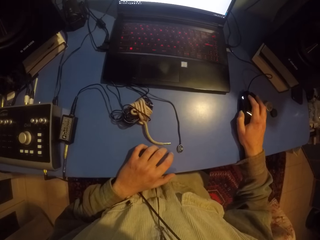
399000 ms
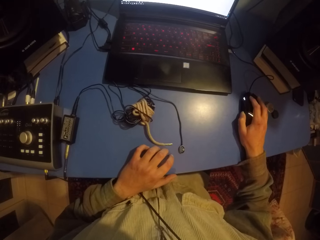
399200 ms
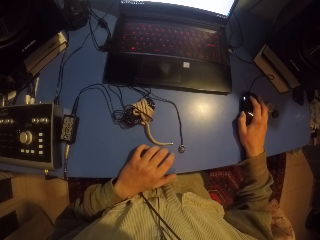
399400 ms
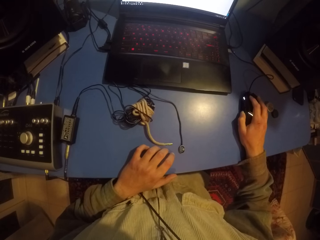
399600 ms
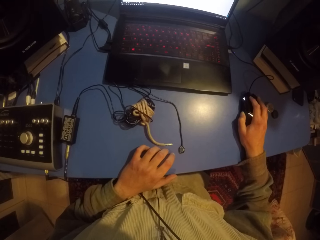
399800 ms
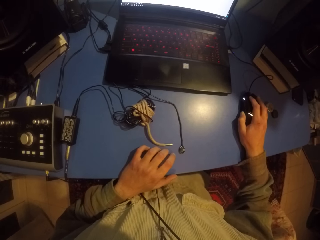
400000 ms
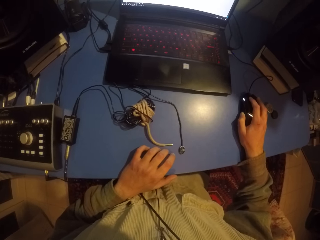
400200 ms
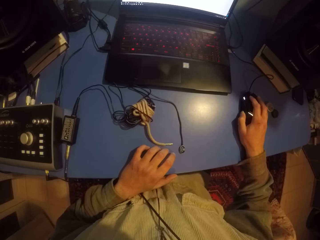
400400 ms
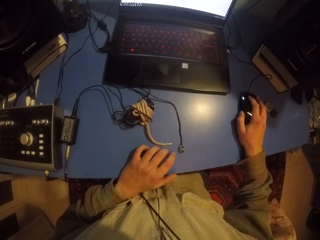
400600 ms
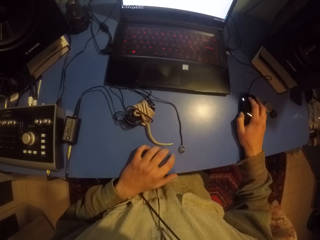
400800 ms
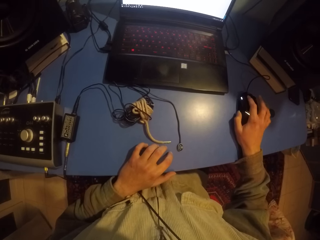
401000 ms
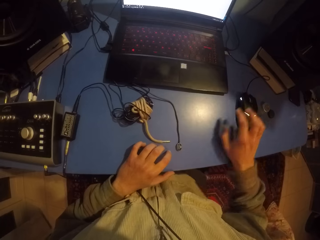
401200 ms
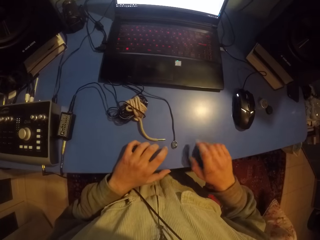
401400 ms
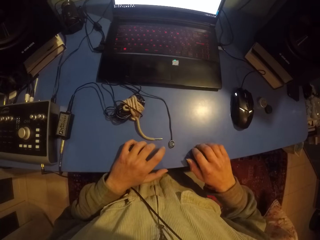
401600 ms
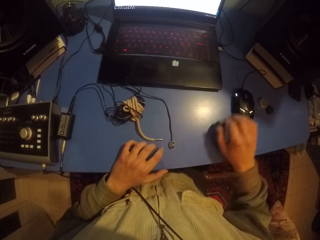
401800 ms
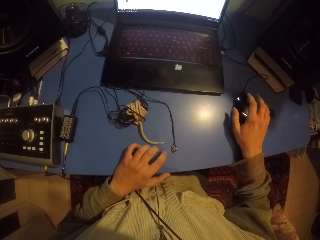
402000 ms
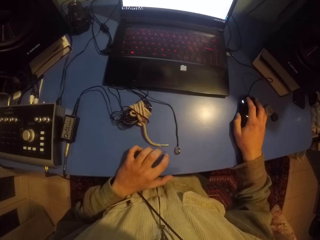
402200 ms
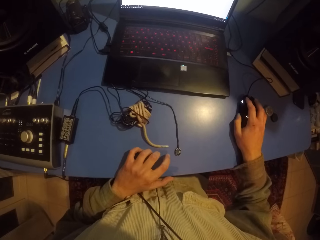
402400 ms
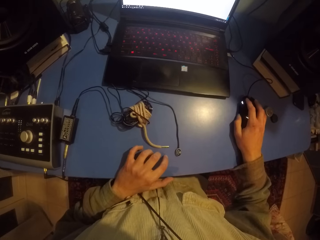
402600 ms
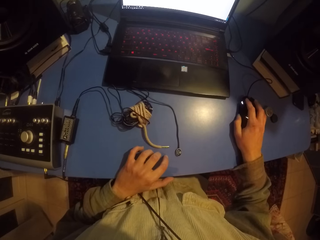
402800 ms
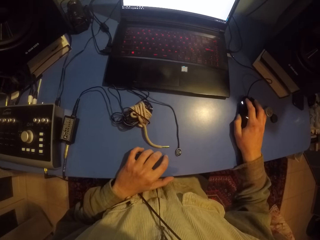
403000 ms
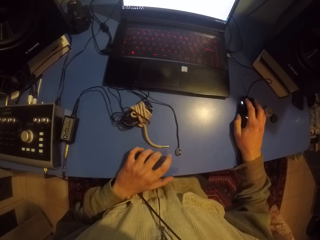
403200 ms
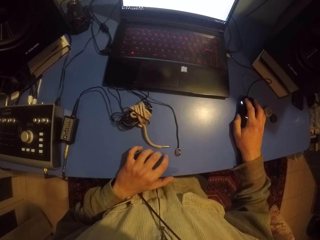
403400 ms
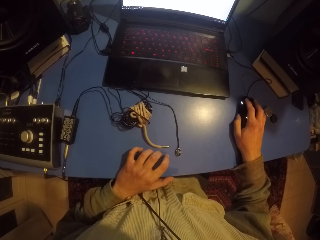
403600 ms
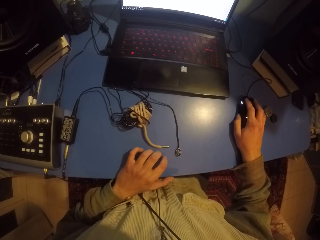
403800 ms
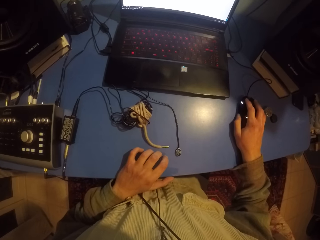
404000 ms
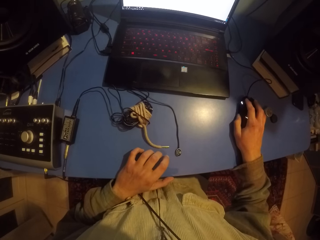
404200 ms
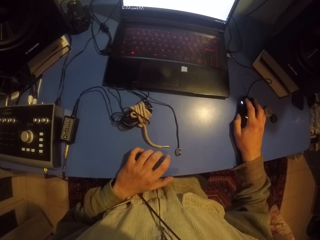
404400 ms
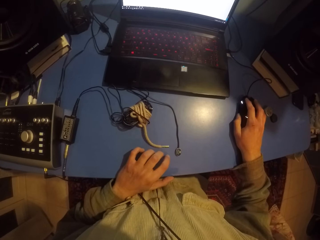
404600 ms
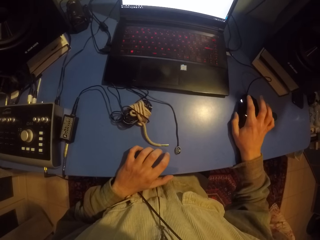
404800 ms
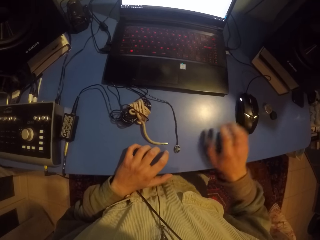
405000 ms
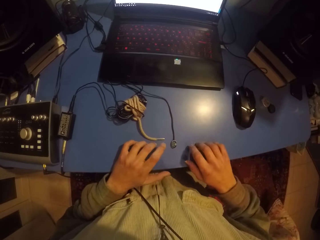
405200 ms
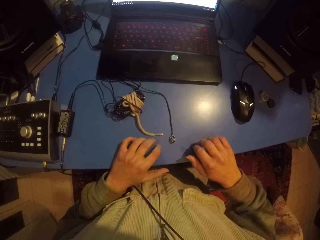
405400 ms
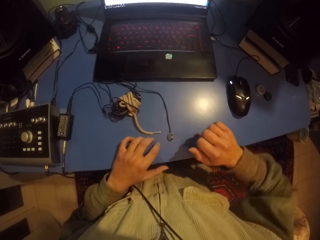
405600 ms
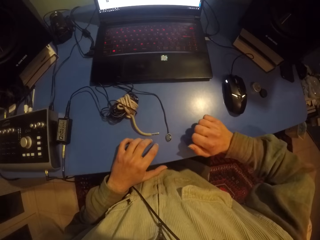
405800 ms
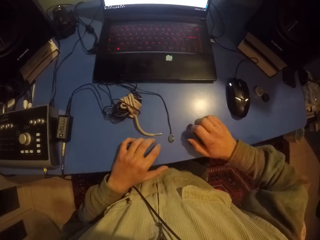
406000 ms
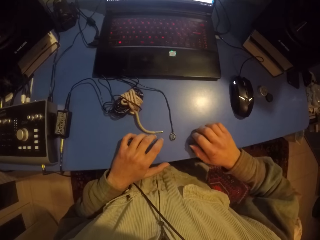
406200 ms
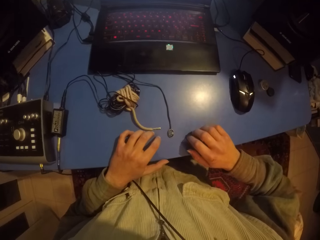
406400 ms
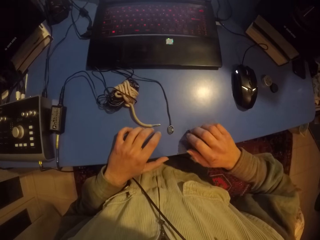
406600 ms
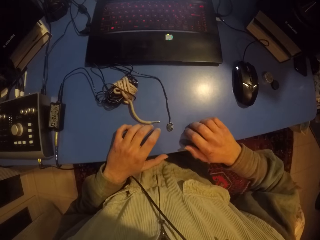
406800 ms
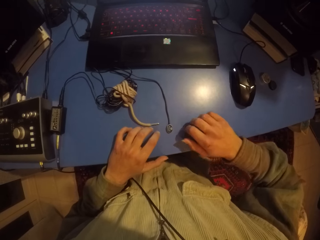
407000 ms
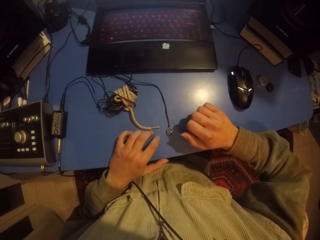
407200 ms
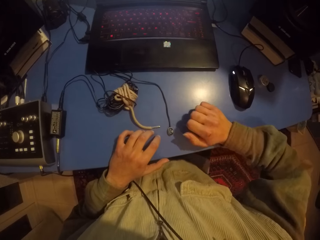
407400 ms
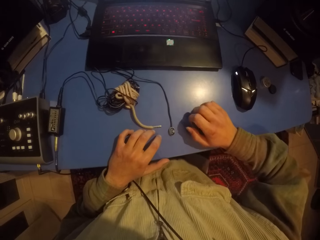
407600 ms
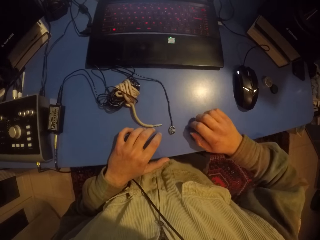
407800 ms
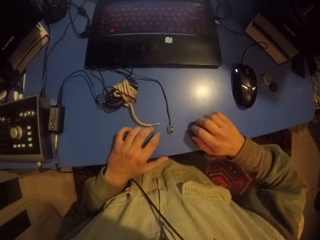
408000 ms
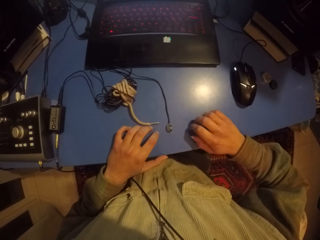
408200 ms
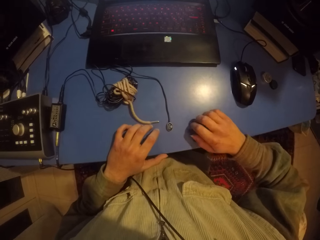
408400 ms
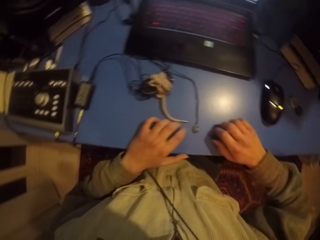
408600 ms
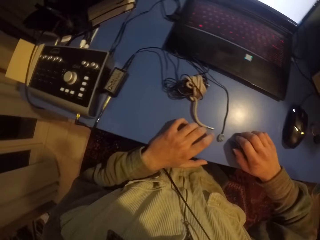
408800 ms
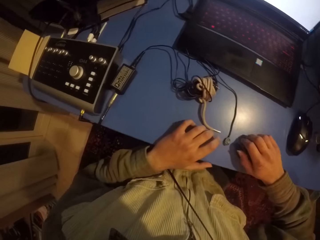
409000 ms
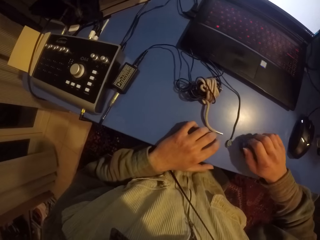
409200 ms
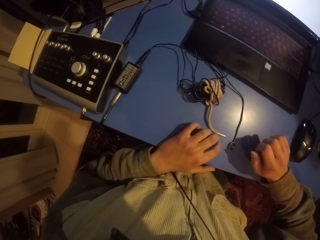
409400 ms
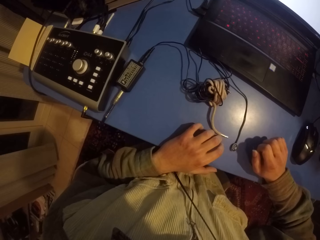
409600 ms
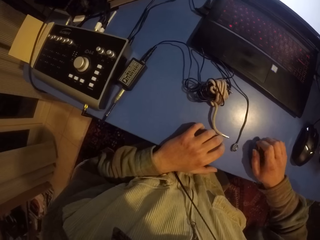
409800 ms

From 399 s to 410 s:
The camera wearer taps the table. They touch the mouse. They tap hands on the table.

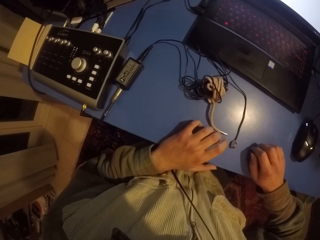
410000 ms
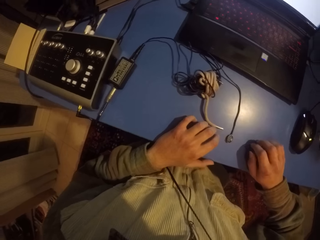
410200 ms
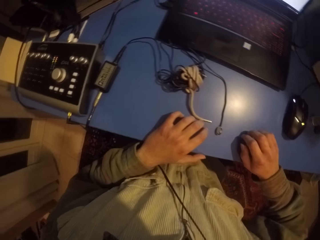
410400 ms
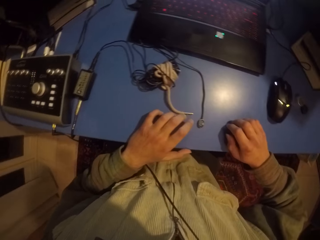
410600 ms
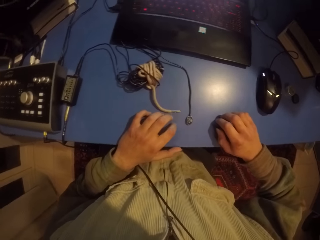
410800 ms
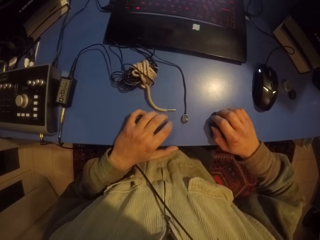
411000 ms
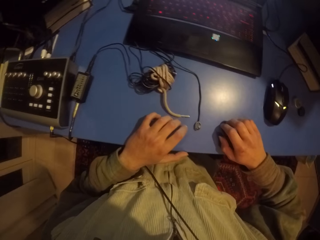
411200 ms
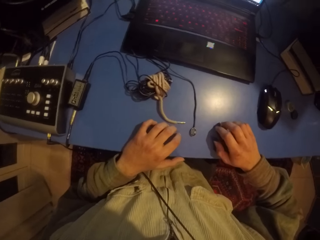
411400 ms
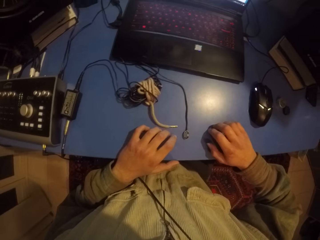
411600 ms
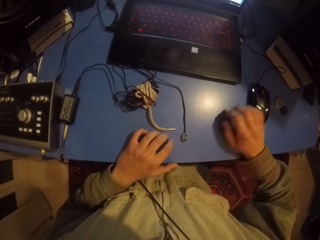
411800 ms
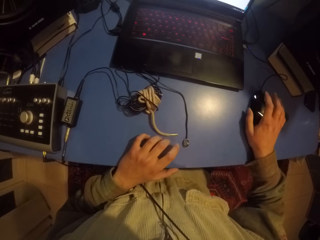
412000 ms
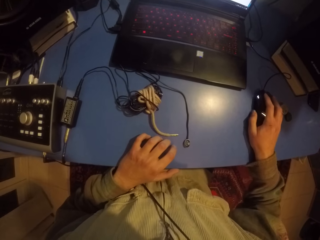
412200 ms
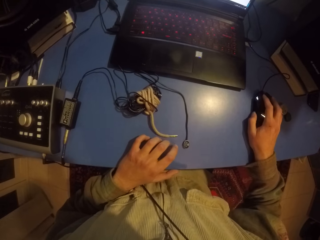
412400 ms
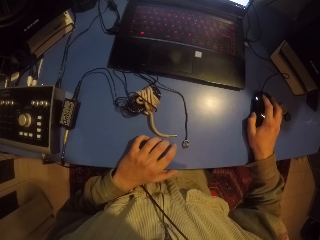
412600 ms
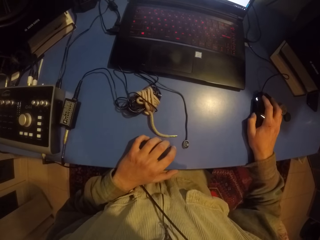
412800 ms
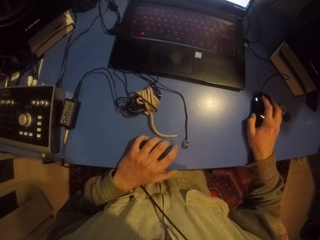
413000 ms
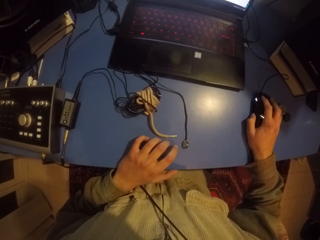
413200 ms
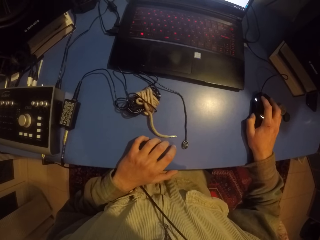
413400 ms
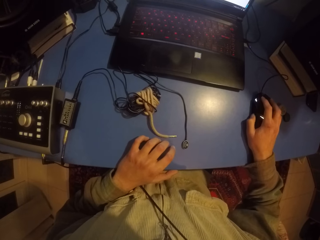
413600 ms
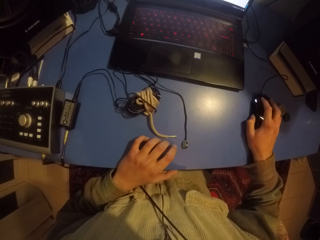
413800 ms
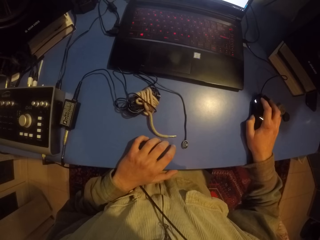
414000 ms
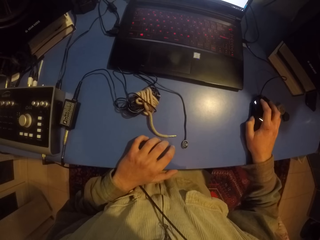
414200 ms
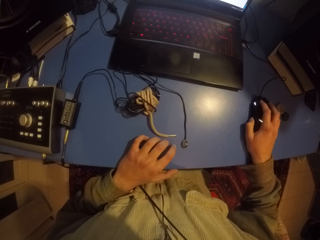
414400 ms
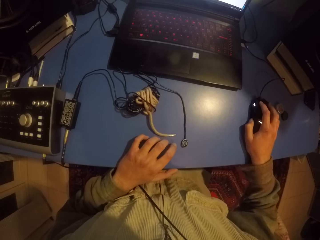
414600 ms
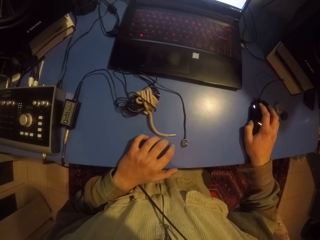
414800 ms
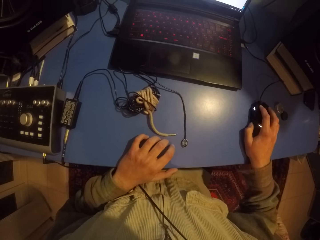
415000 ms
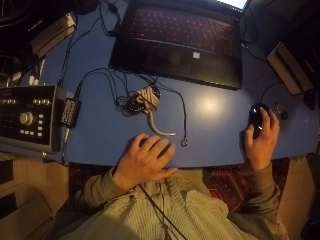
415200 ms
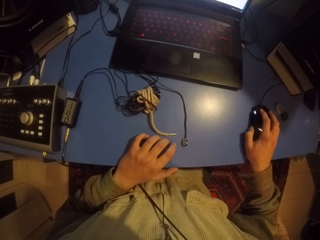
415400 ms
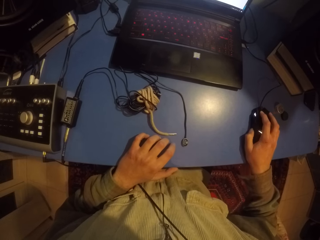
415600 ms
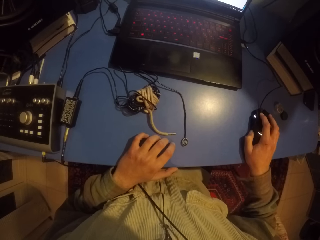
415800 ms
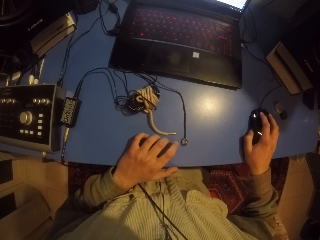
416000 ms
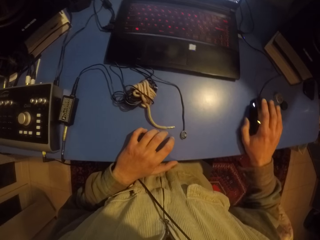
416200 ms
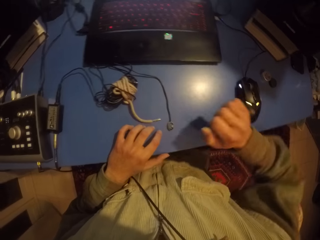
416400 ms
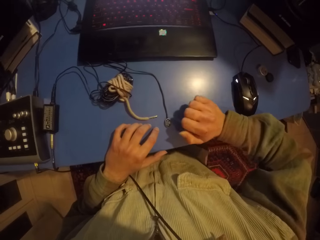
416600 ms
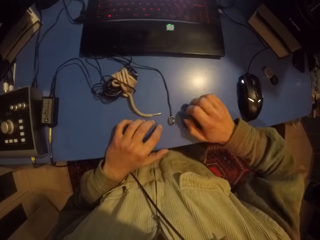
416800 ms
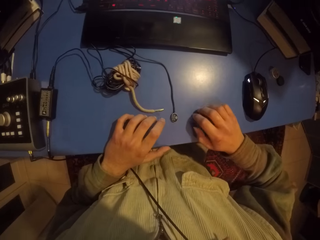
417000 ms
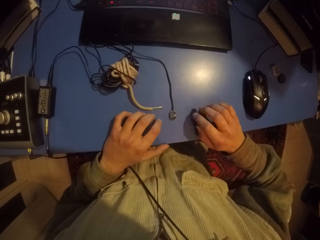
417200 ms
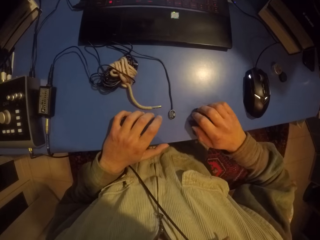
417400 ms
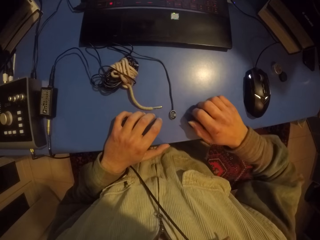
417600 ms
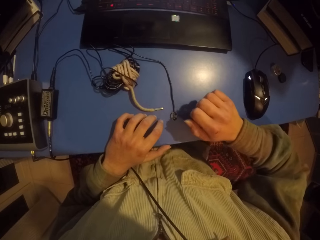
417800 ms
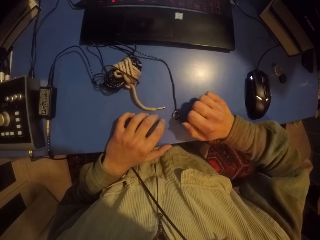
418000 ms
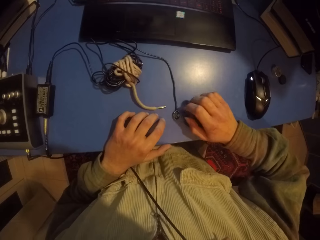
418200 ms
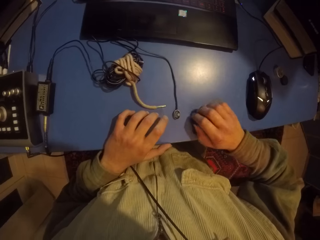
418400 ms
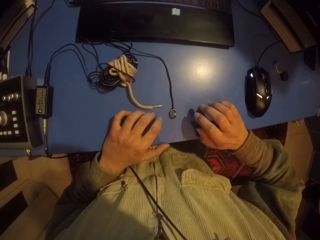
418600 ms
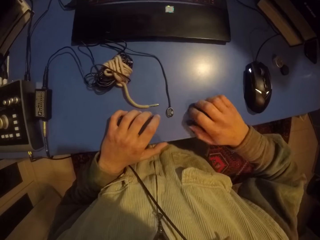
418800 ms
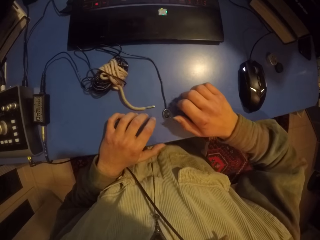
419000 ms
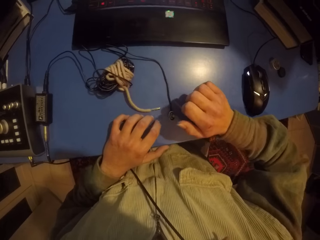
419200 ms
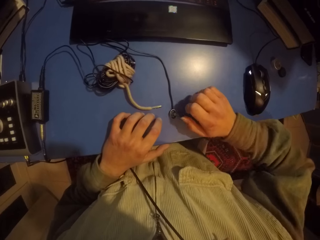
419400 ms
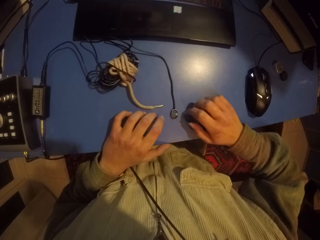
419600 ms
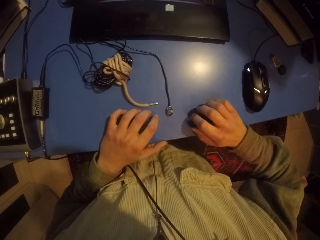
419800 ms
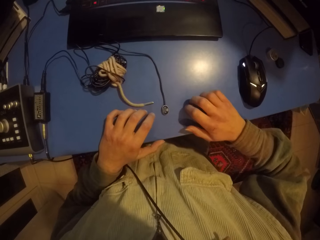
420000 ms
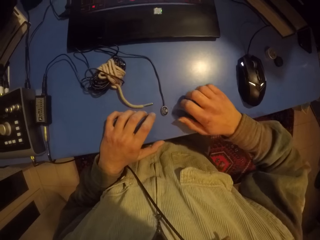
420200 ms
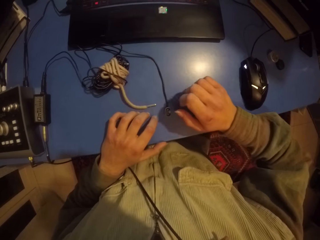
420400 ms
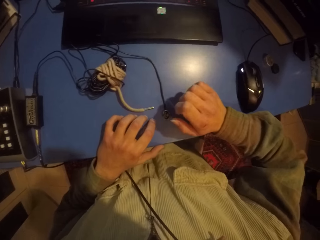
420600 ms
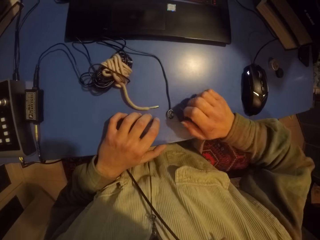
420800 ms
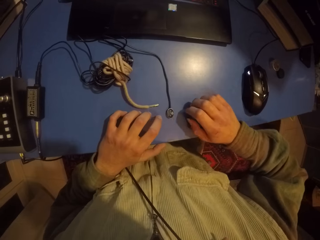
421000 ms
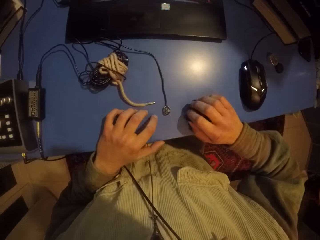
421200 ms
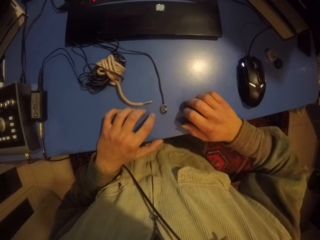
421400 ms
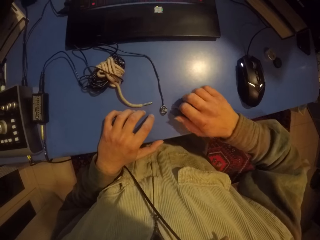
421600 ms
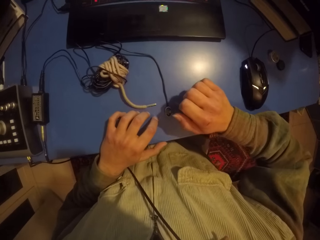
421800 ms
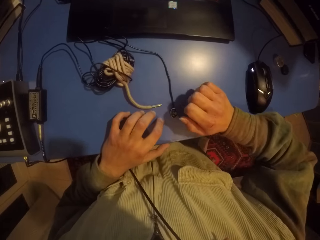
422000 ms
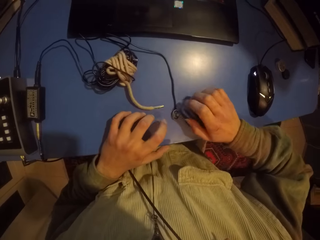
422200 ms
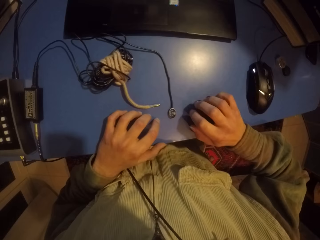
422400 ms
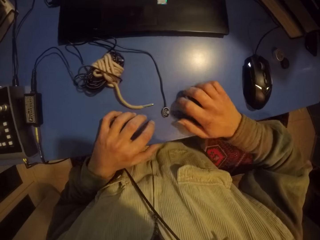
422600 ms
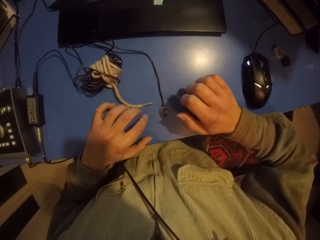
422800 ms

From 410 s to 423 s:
The camera wearer uses the mouse. They move the mouse. They tap hands on the table.
